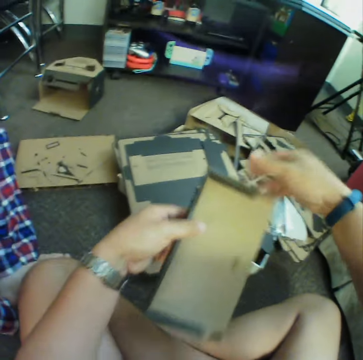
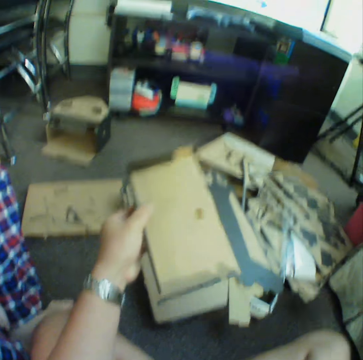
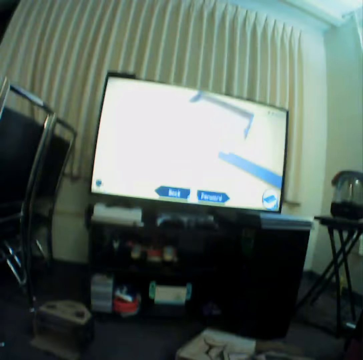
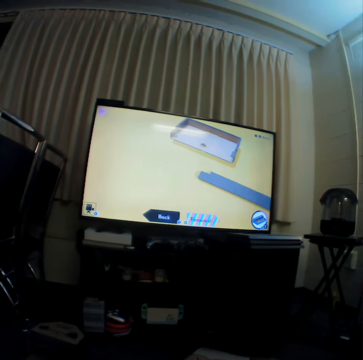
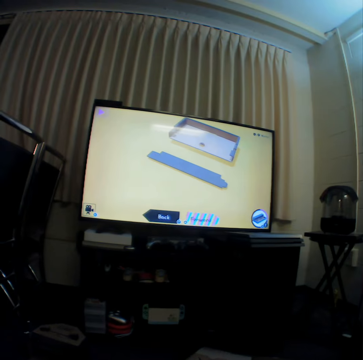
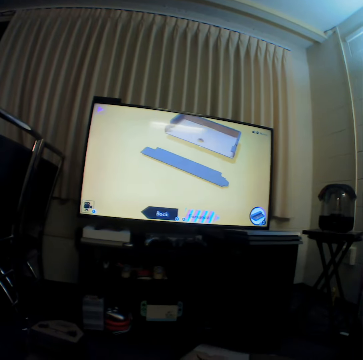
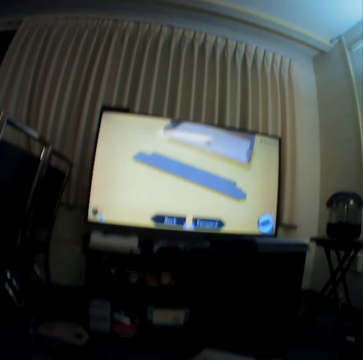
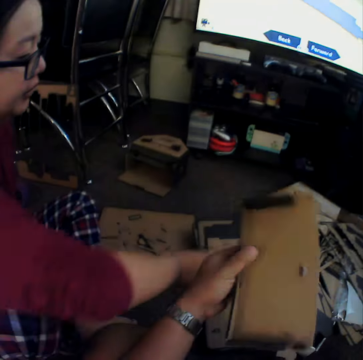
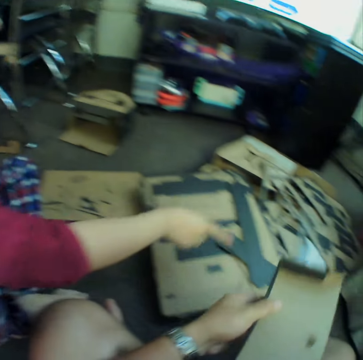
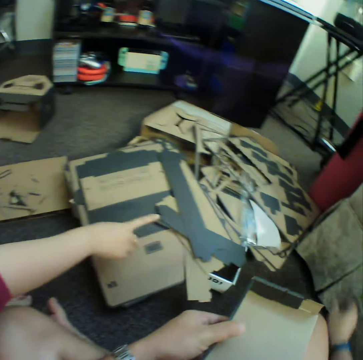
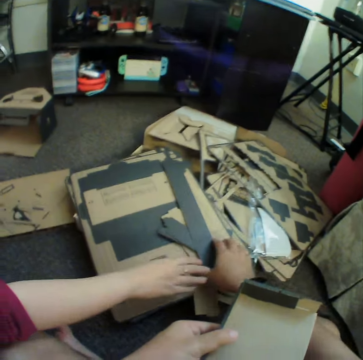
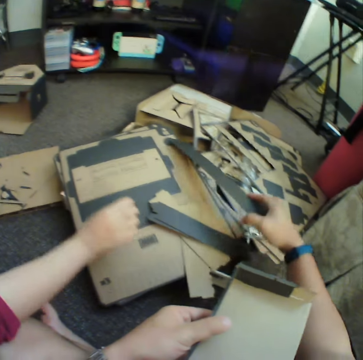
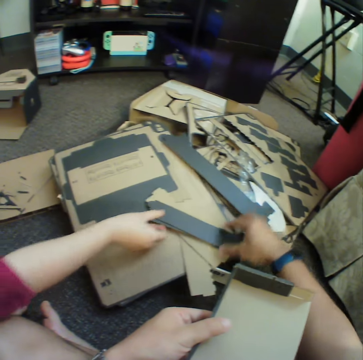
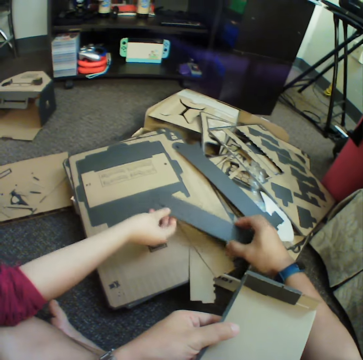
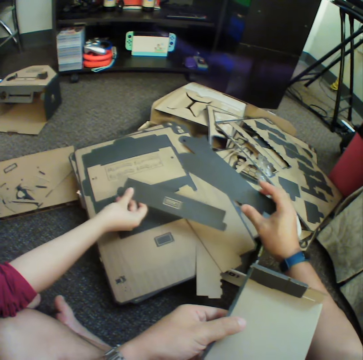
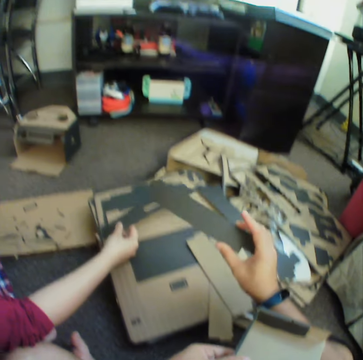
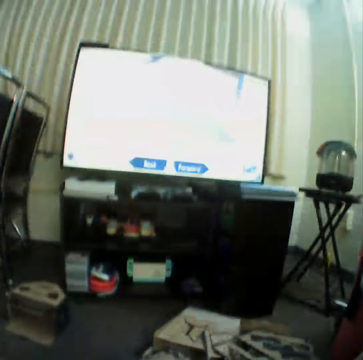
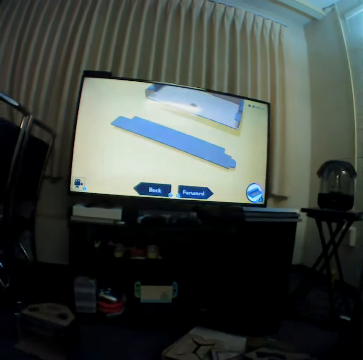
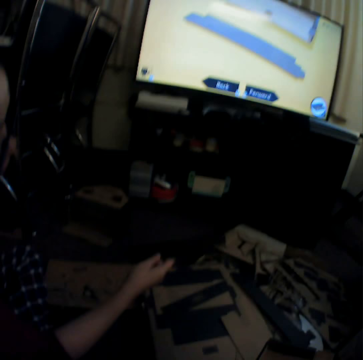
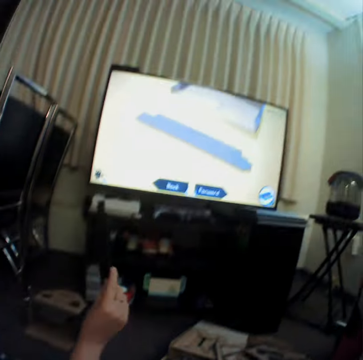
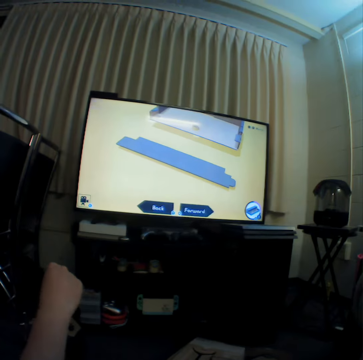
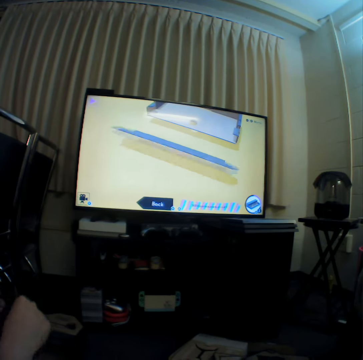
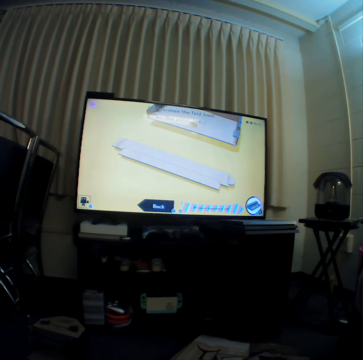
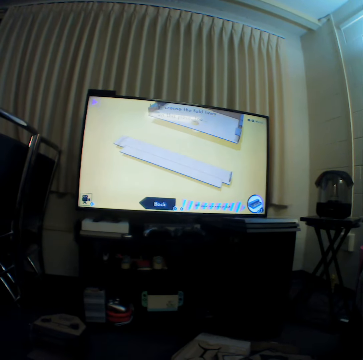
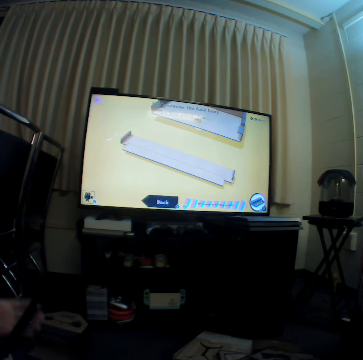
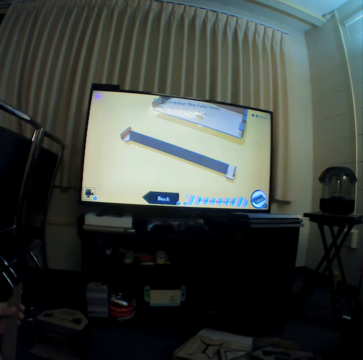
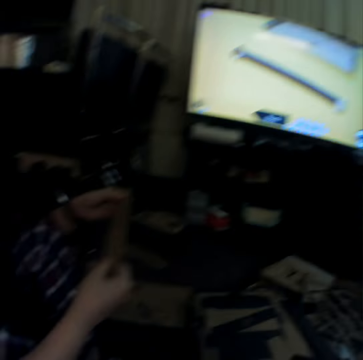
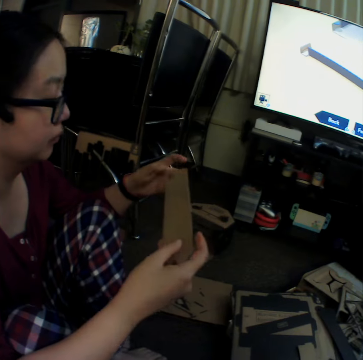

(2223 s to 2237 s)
The camera wearer watches a presentation. They move craft materials and hold a craft material. A woman holds up a craft material.

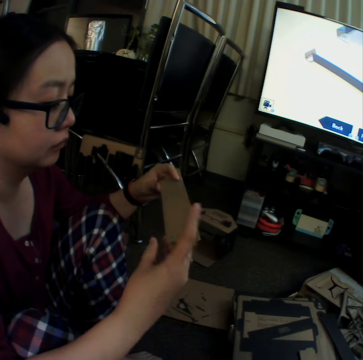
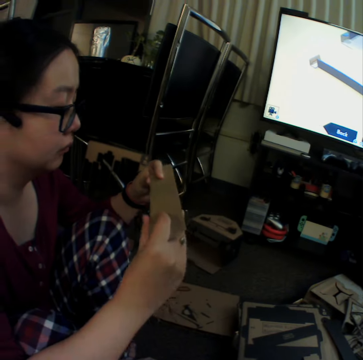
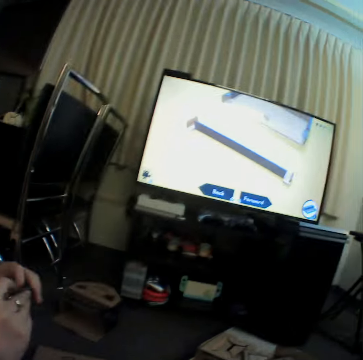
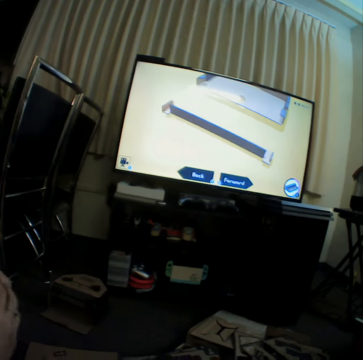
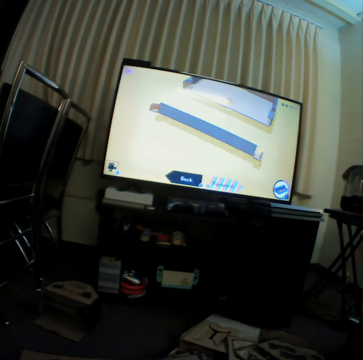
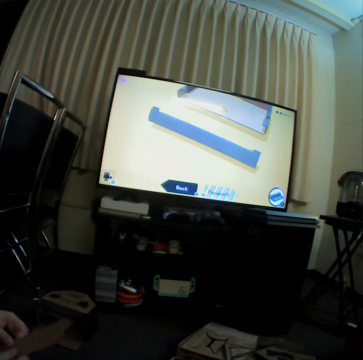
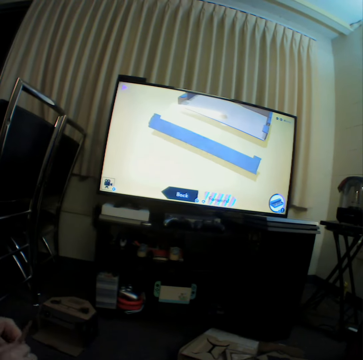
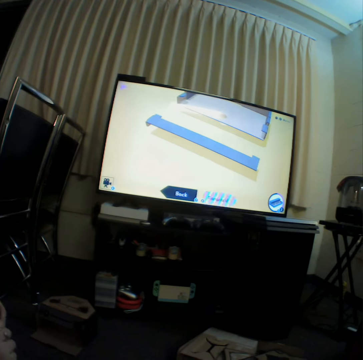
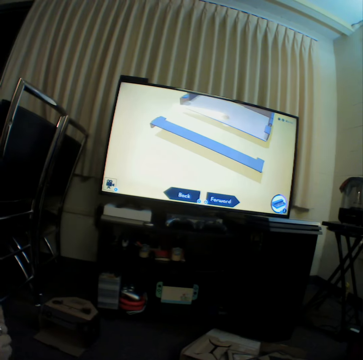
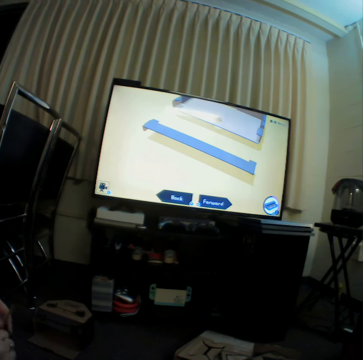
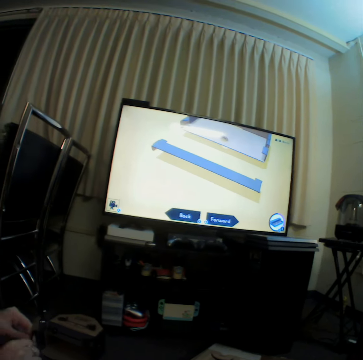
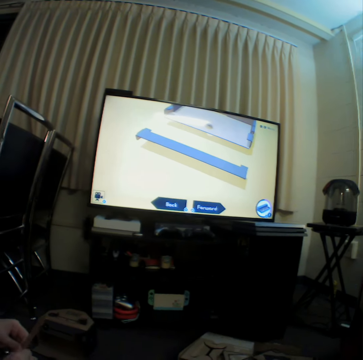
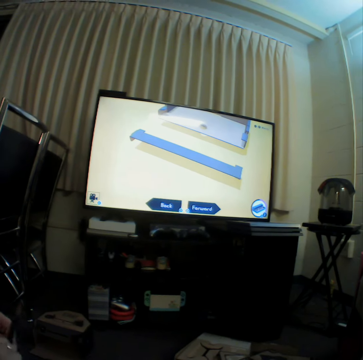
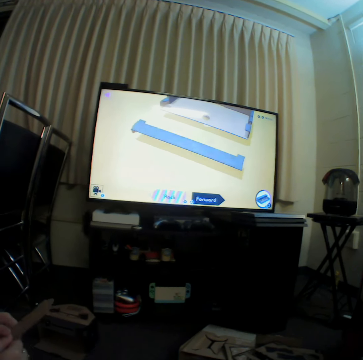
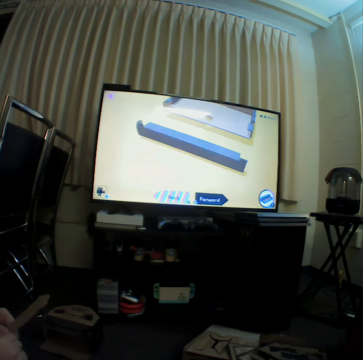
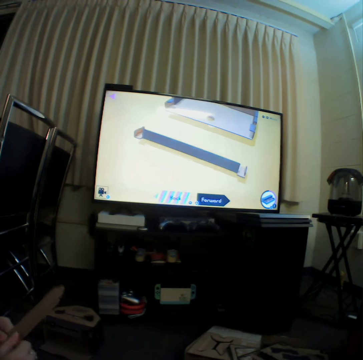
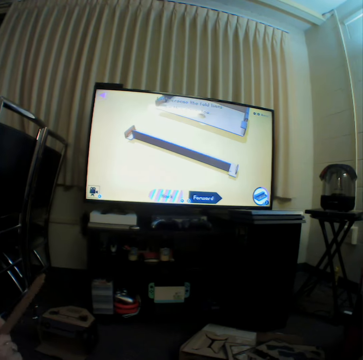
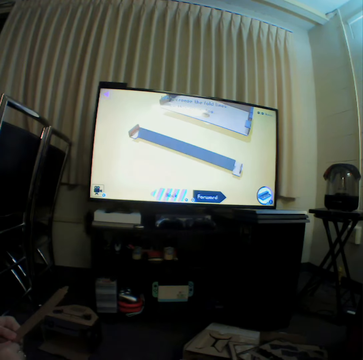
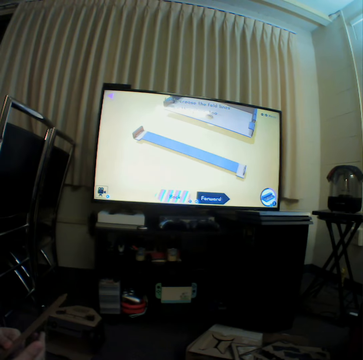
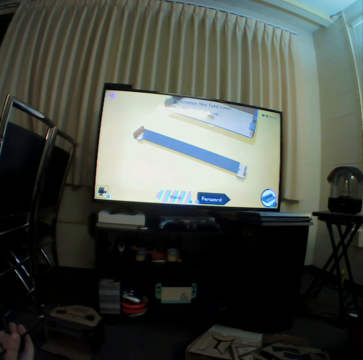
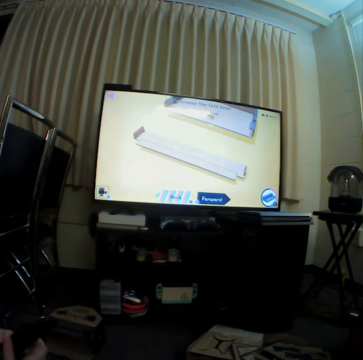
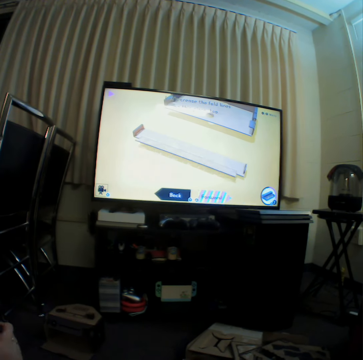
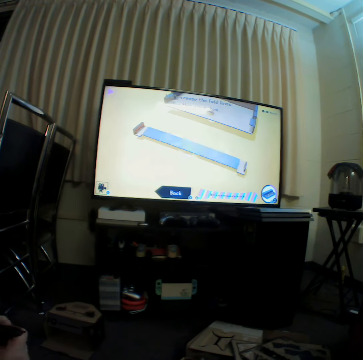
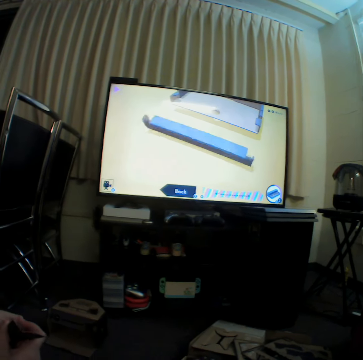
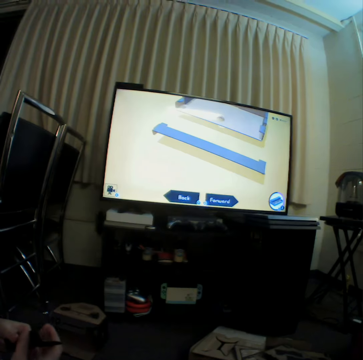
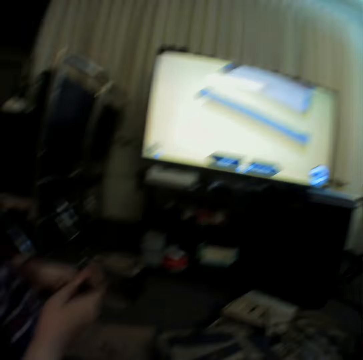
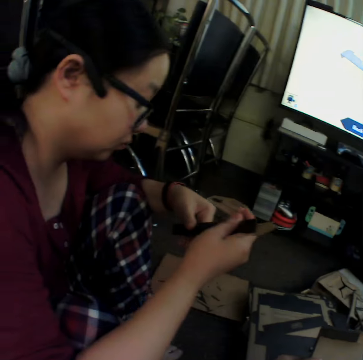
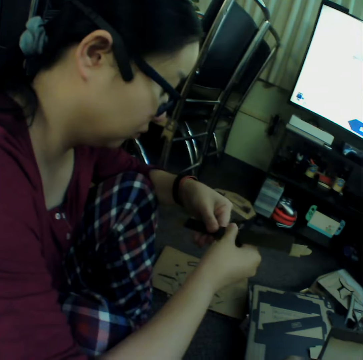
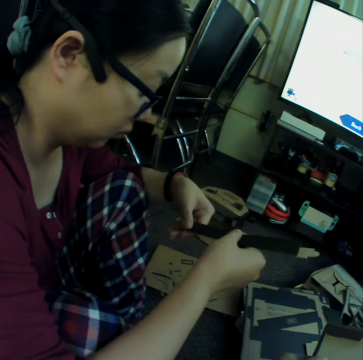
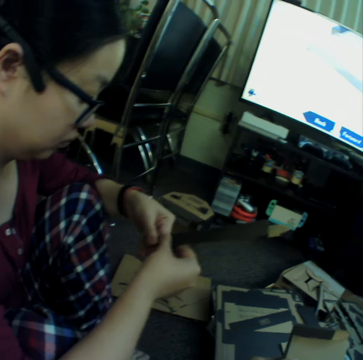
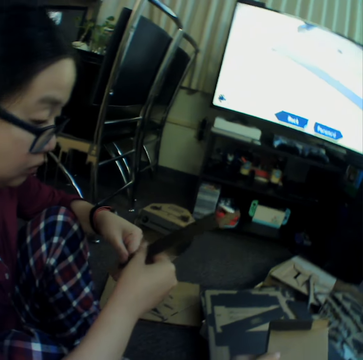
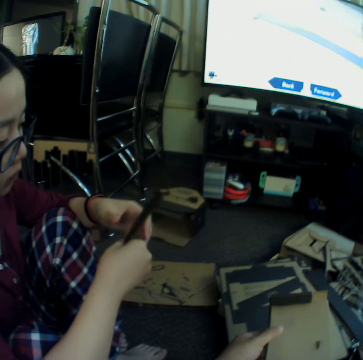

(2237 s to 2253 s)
The camera wearer watches television. A woman curves craft materials.

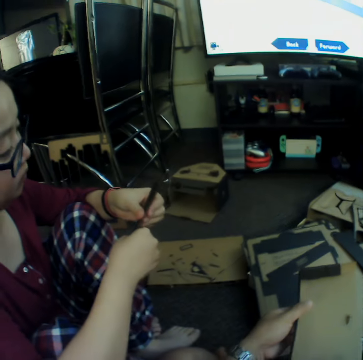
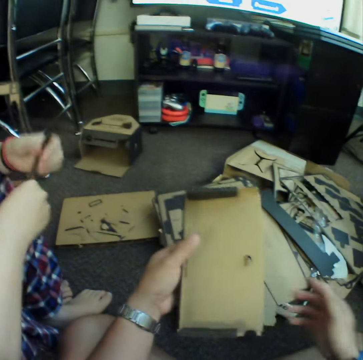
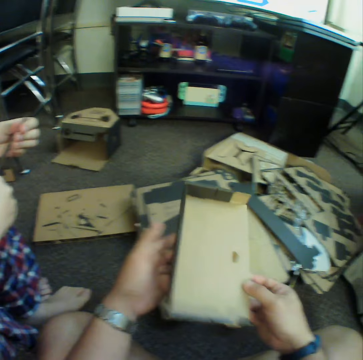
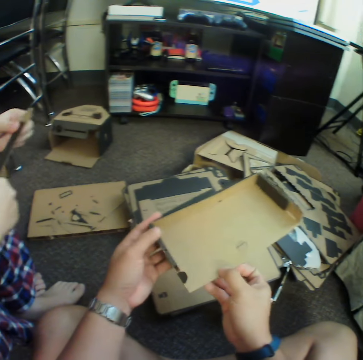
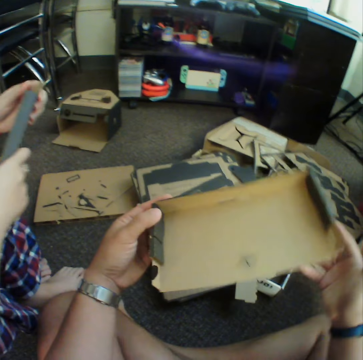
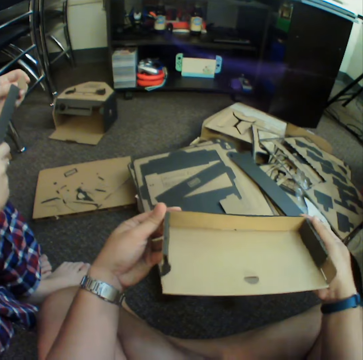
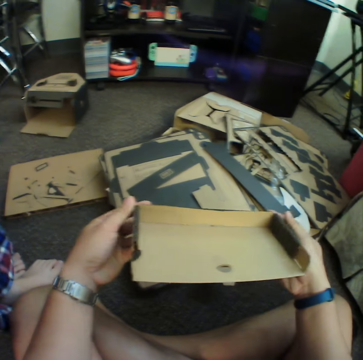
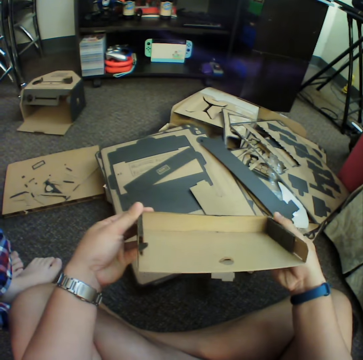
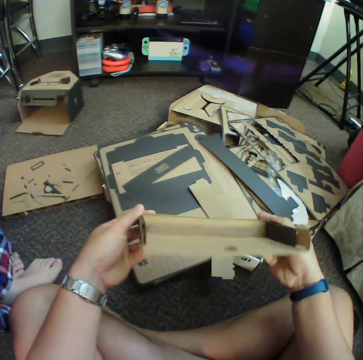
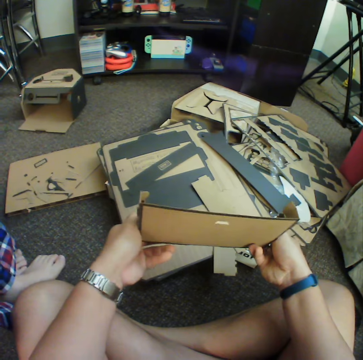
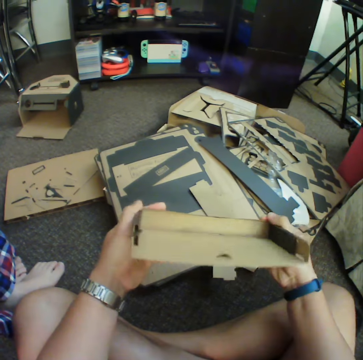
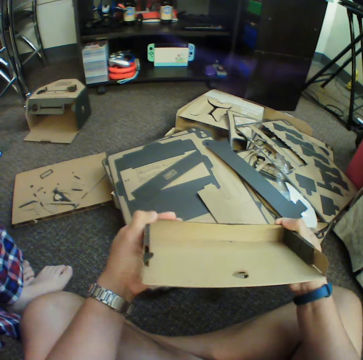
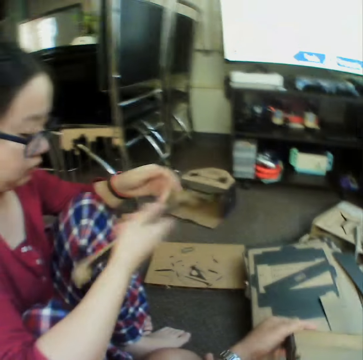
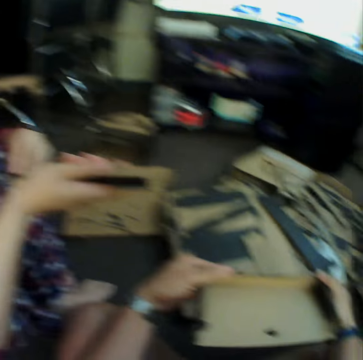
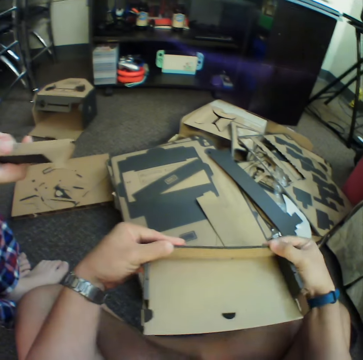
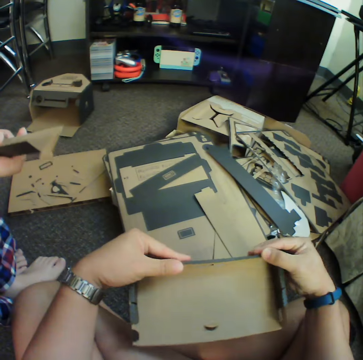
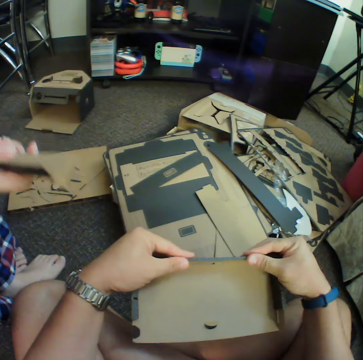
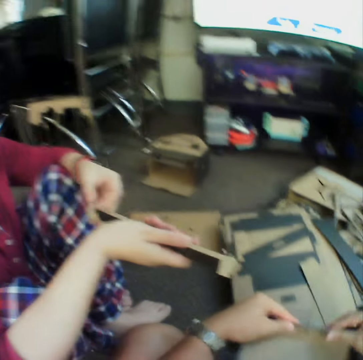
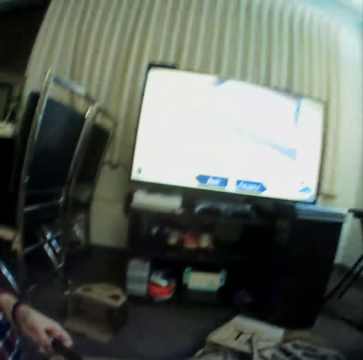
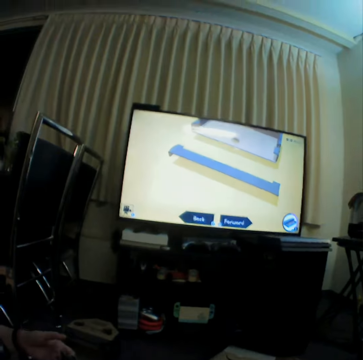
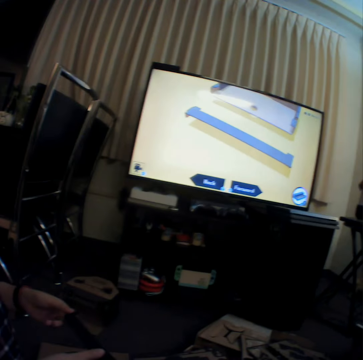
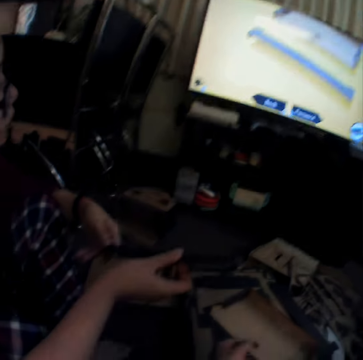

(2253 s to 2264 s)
The camera wearer holds a box with hands.
